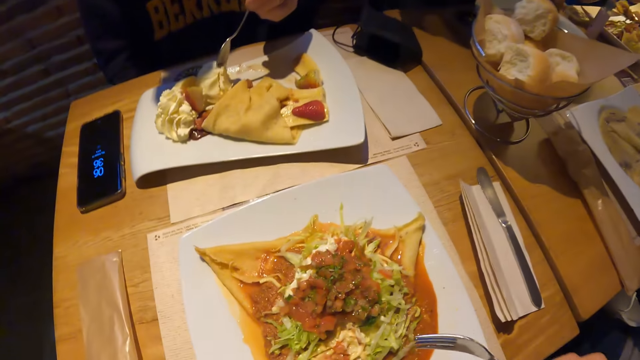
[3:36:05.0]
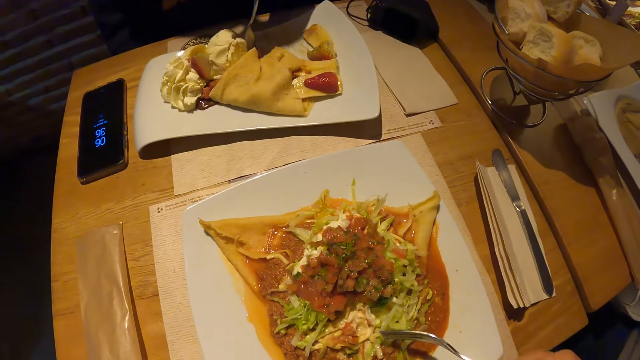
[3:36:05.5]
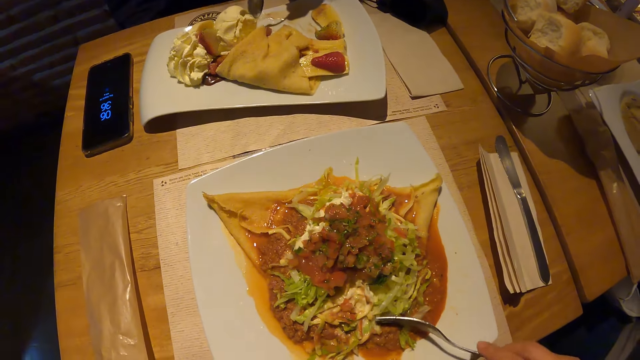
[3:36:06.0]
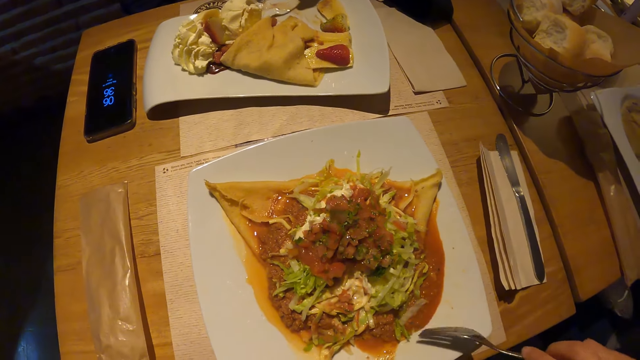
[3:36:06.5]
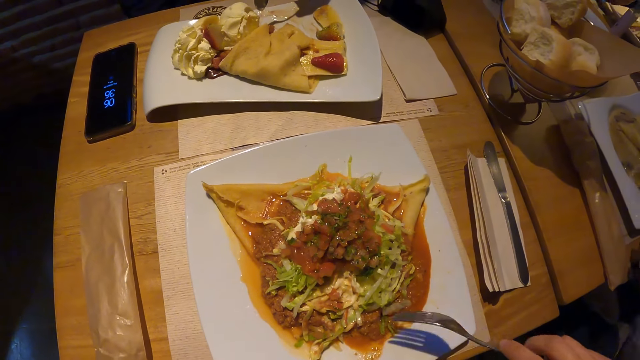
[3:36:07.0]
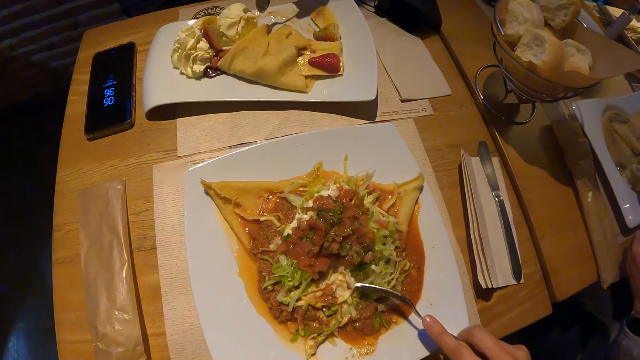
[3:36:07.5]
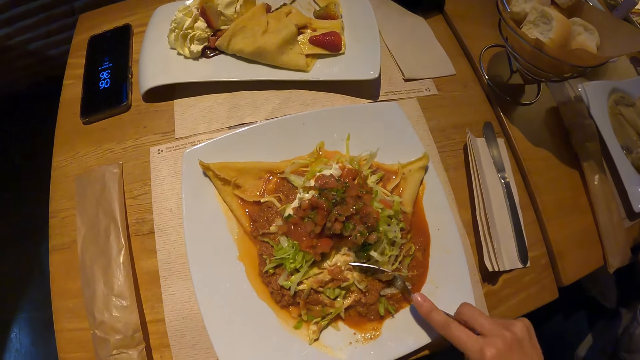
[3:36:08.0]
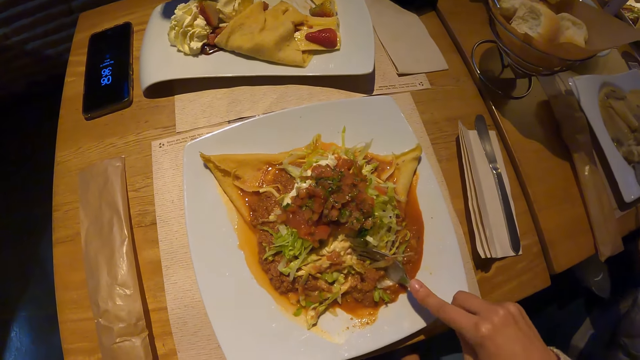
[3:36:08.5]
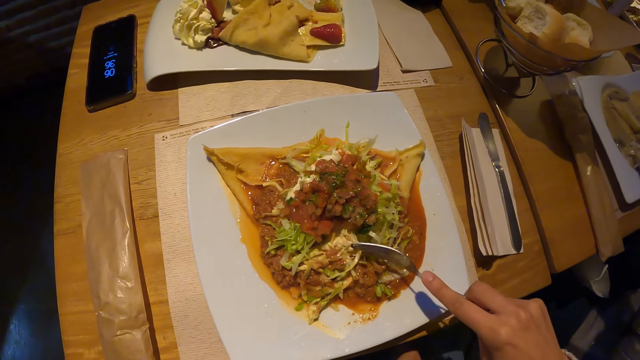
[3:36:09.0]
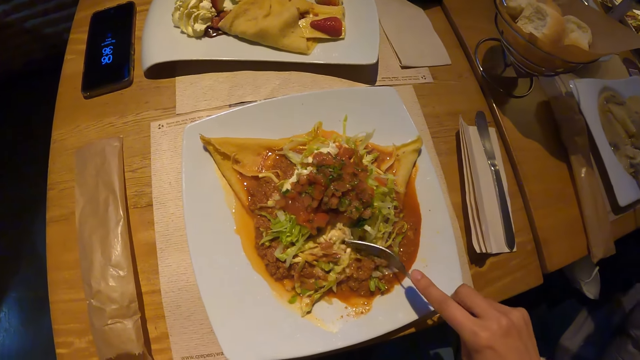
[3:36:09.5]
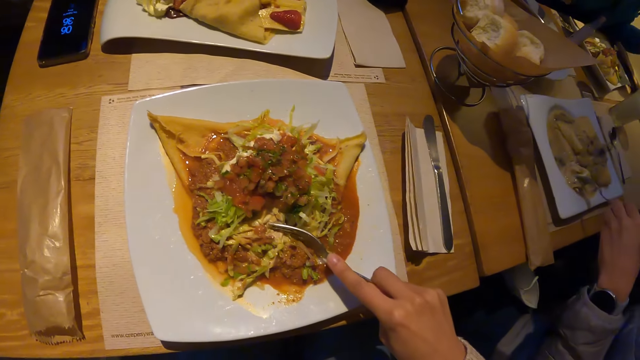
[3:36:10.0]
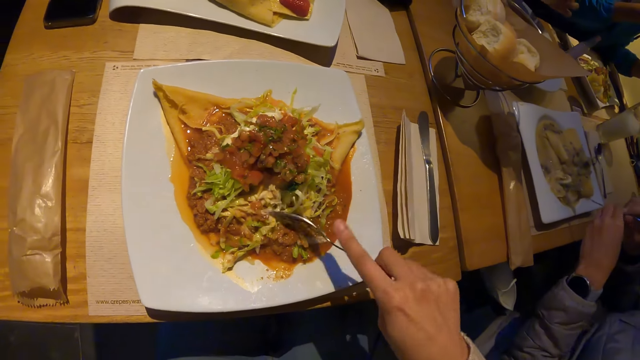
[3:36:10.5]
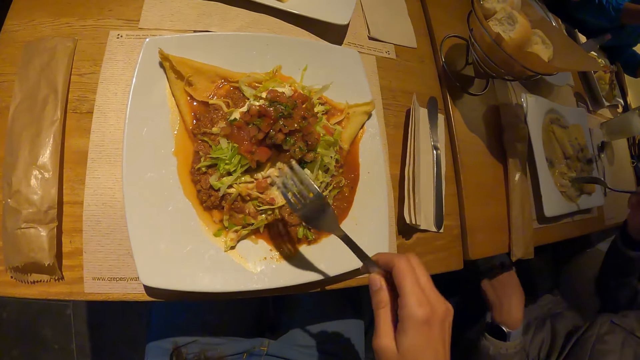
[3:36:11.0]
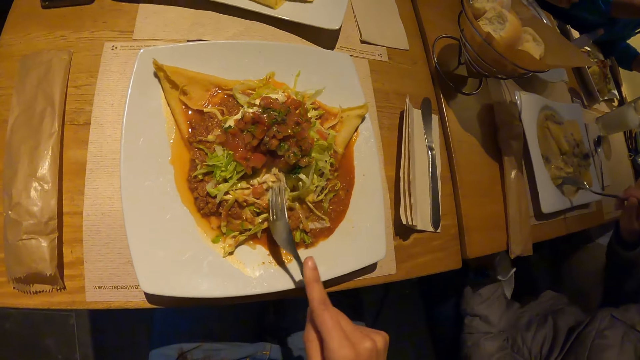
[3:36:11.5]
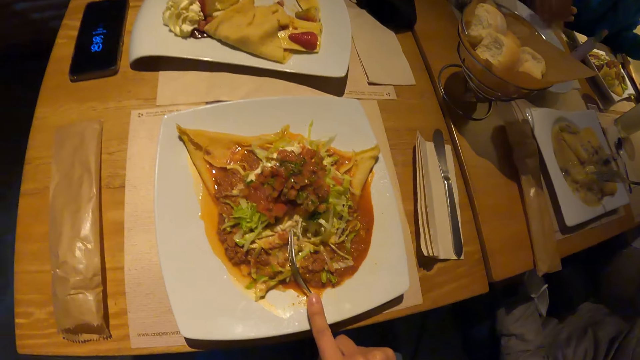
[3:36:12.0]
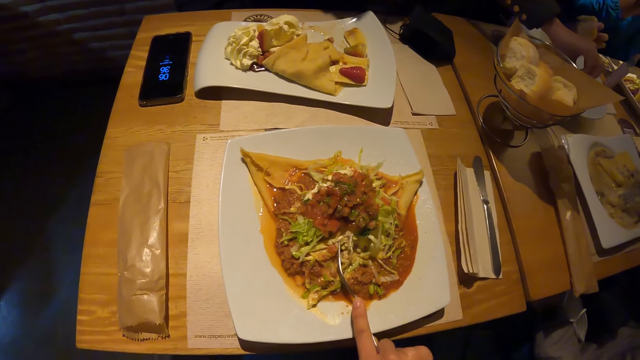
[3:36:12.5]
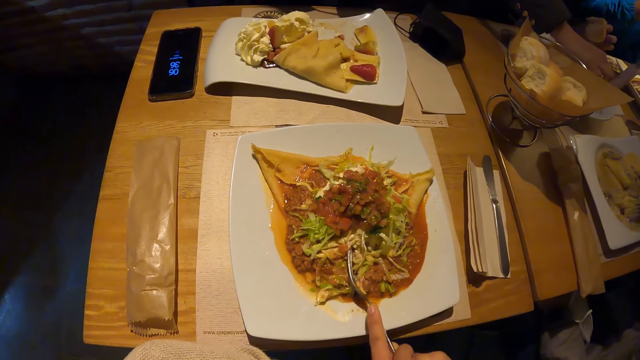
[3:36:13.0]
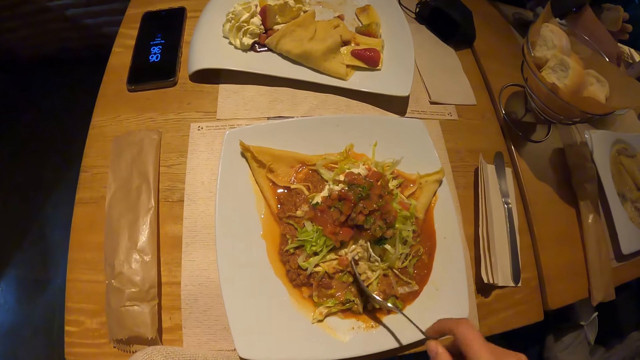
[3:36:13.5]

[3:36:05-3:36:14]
The camera wearer chops food.

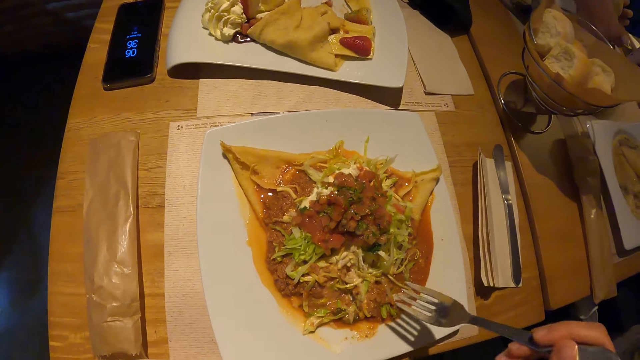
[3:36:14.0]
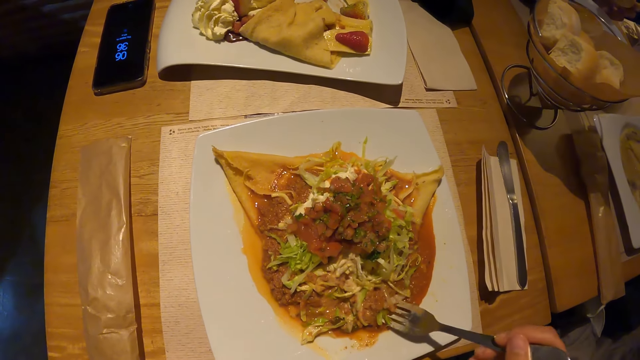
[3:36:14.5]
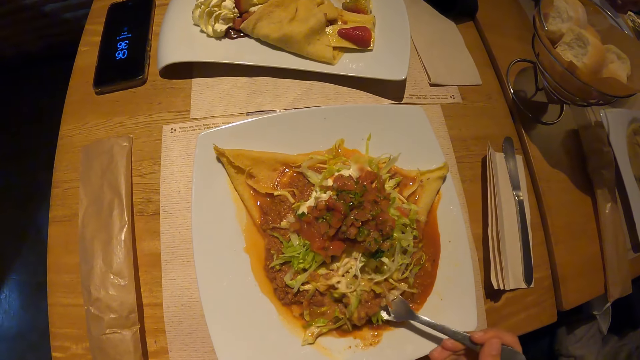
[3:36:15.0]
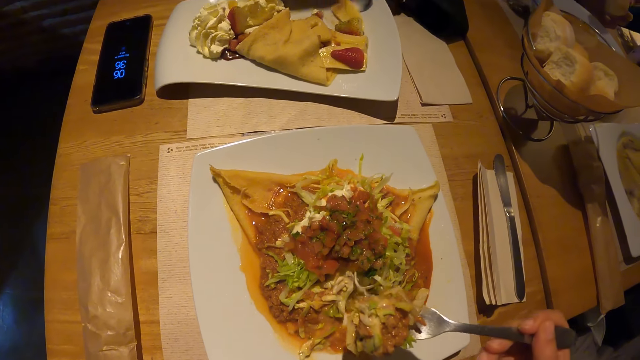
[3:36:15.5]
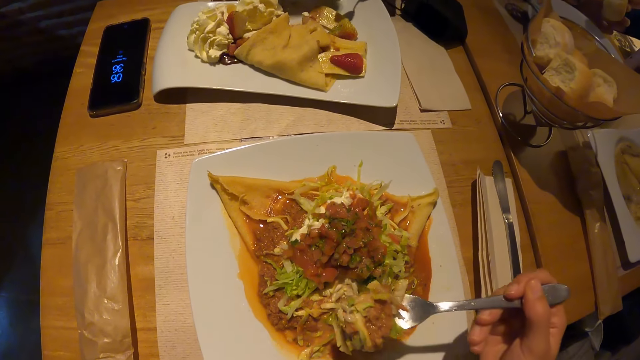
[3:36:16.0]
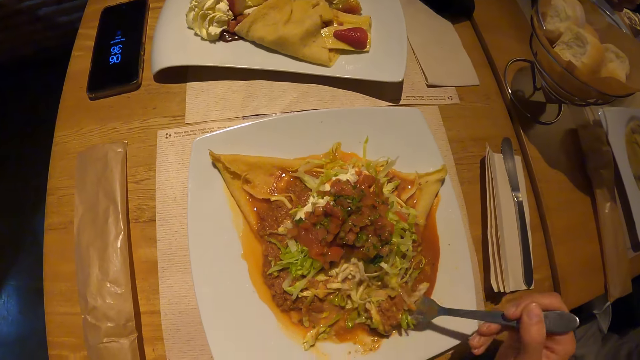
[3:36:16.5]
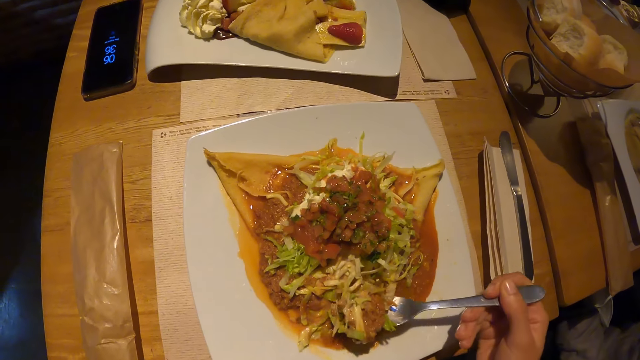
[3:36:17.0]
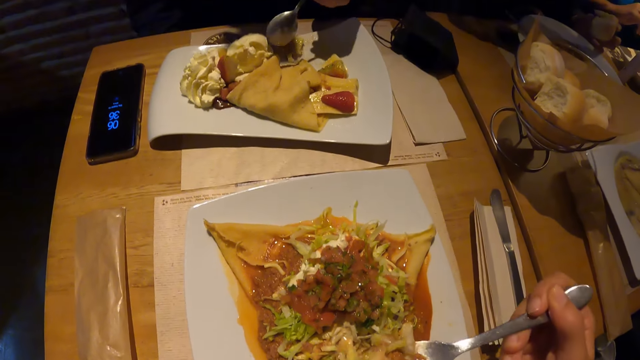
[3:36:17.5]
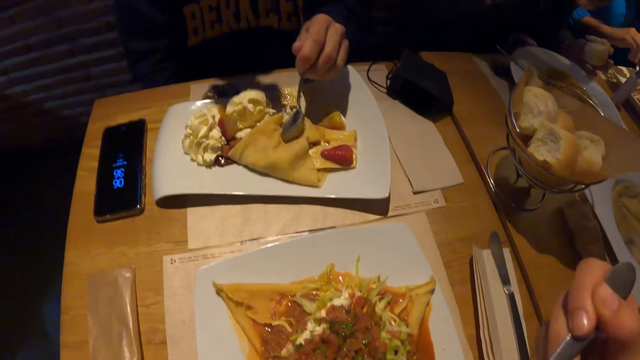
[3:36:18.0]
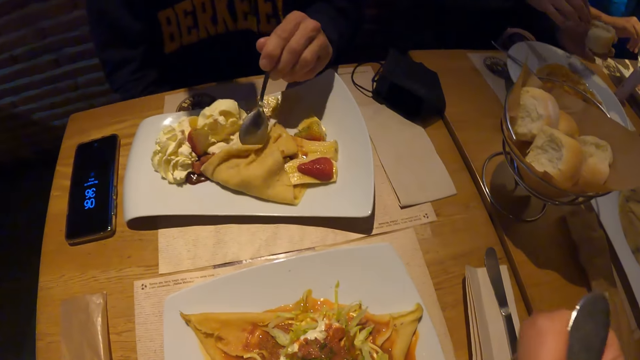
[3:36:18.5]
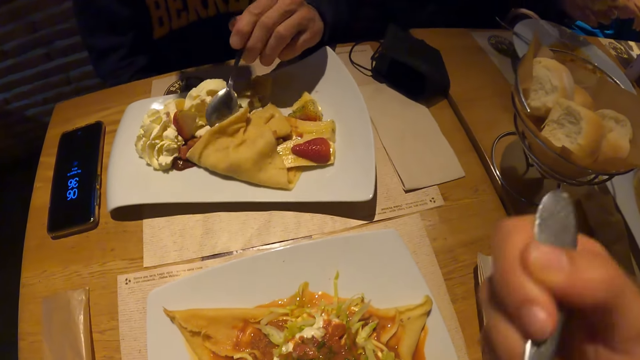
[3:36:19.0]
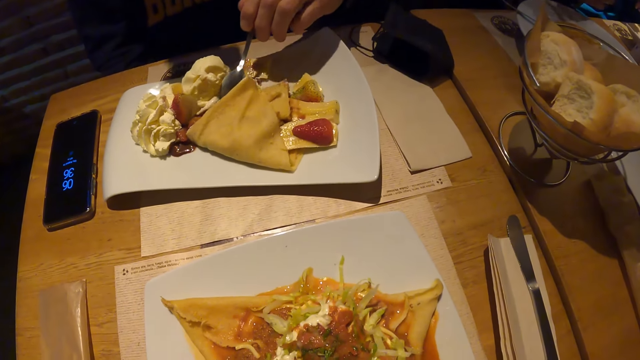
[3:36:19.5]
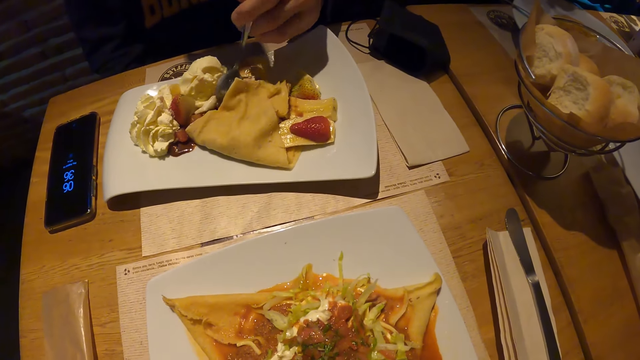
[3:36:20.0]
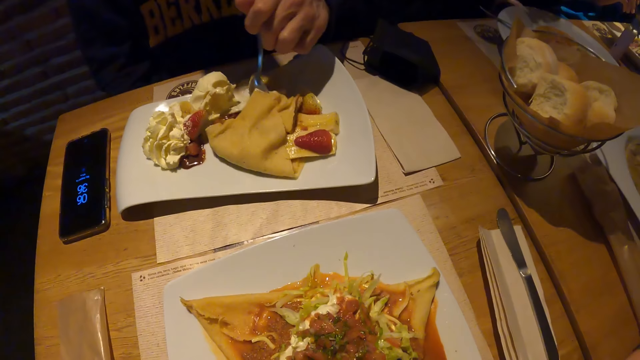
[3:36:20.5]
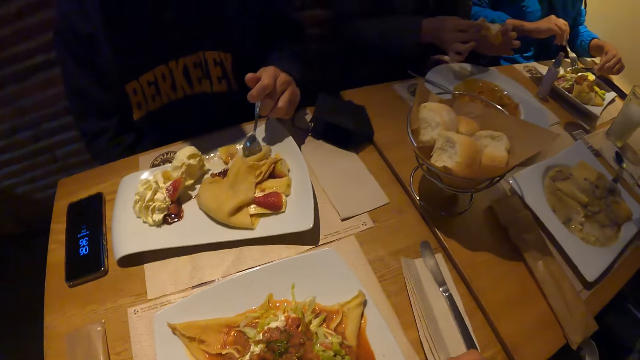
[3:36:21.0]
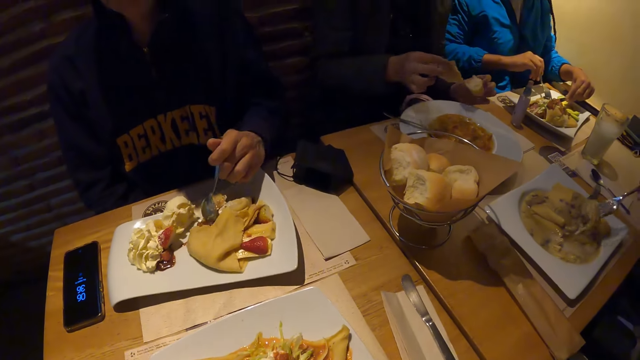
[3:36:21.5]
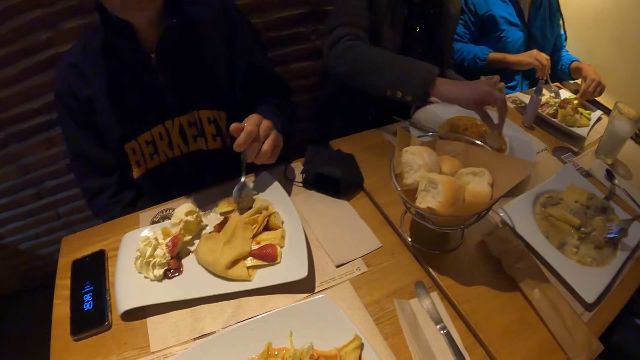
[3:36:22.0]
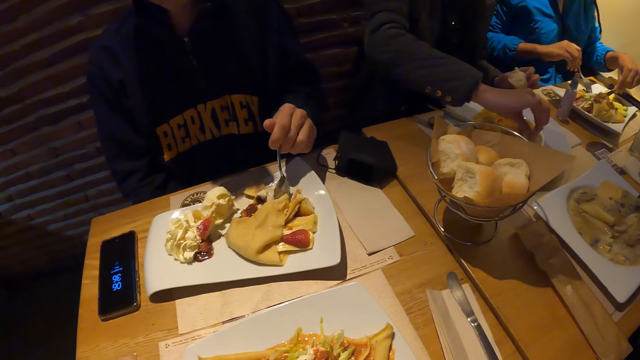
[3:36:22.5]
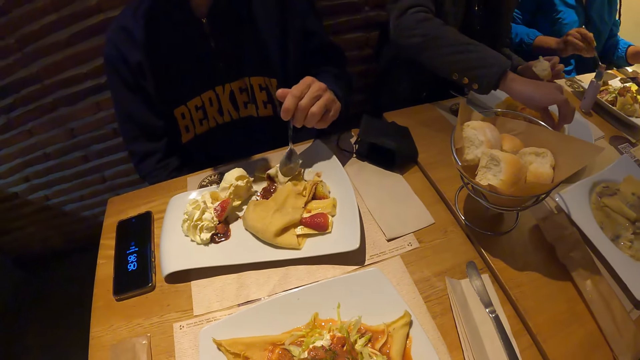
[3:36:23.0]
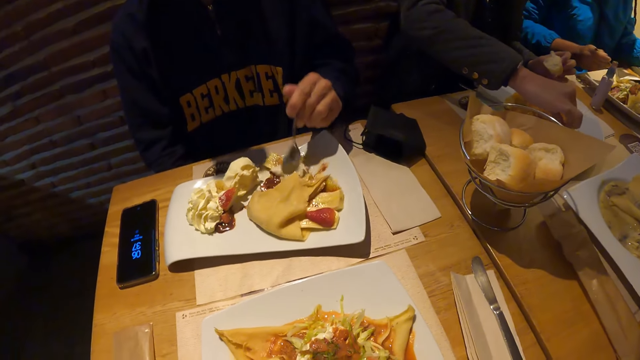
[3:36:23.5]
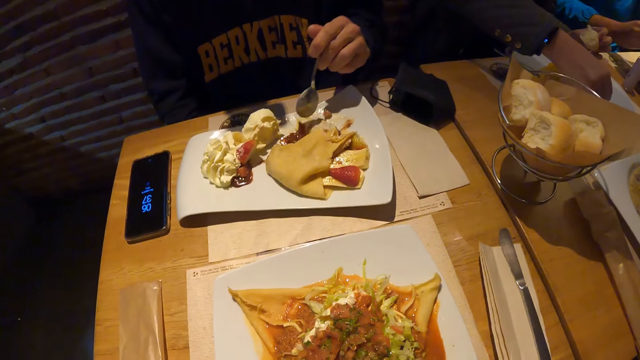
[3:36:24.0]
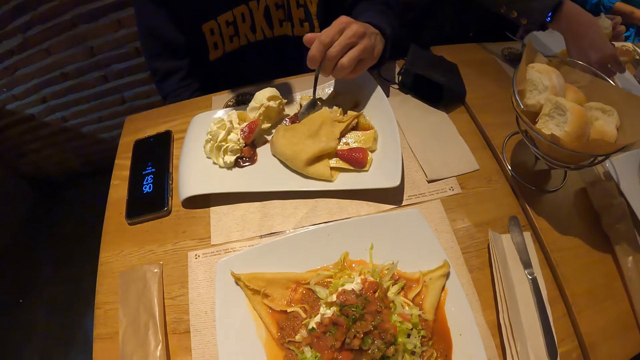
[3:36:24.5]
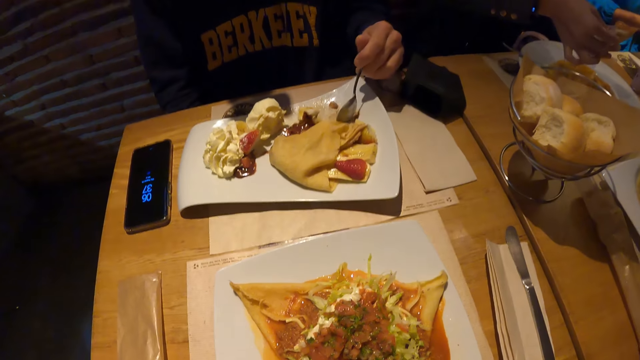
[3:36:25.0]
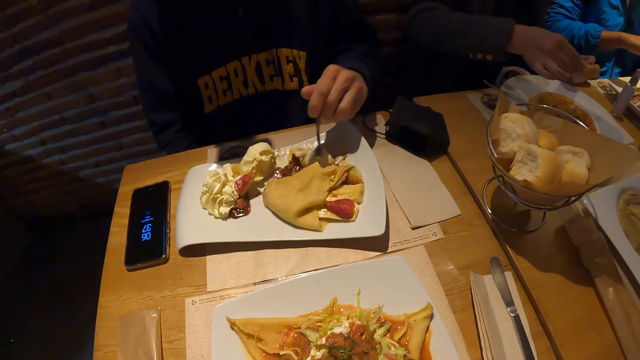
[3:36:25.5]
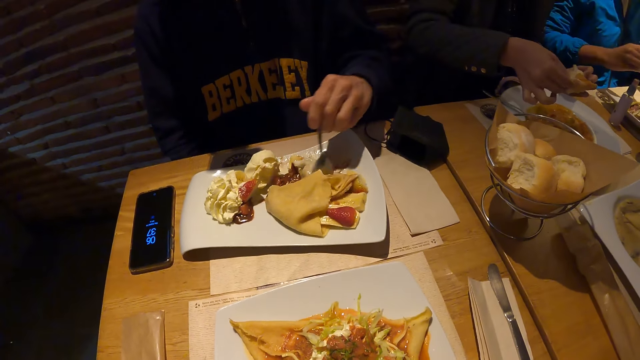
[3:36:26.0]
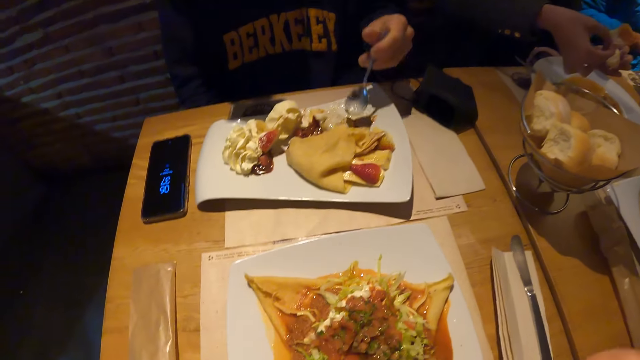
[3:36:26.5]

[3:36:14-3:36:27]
The camera wearer takes food from the plate on the table with the fork in his right hand. A man stirs the food in the plate on the table with the fork or spoon in his right hand. Another man holds bread in his left hand. The camera wearer puts the food on the fork in his right hand in his mouth. The other man cuts from the bread in his left hand with his right hand. A woman gathers food in the plate on the table with the fork in her right hand and the knife in her left hand. Another woman stirs food in the plate on the table with the fork in her right hand. The other man takes food from the plate on the table with the bread in his right hand.
